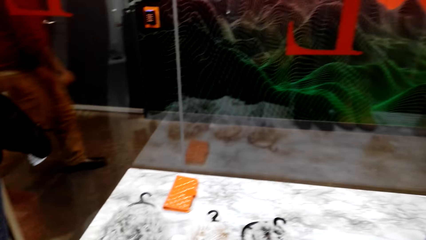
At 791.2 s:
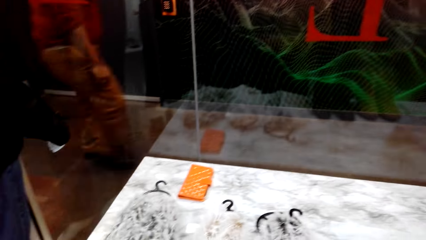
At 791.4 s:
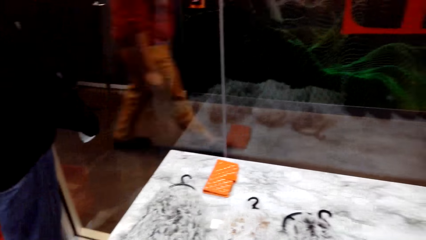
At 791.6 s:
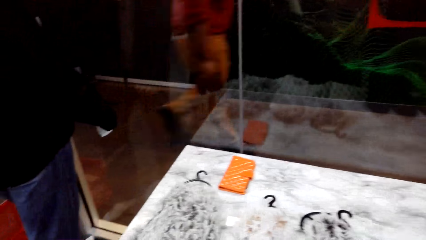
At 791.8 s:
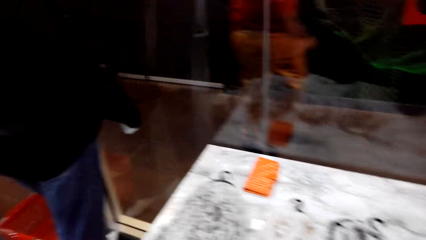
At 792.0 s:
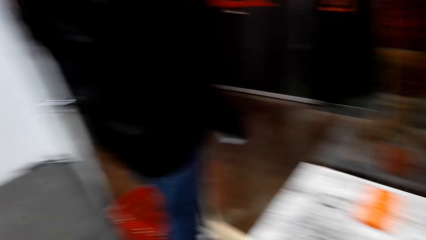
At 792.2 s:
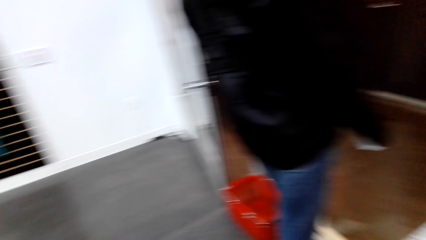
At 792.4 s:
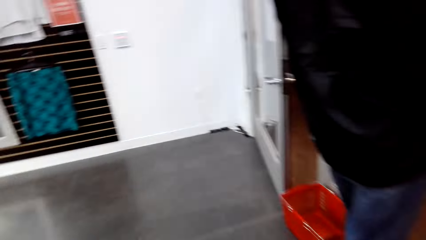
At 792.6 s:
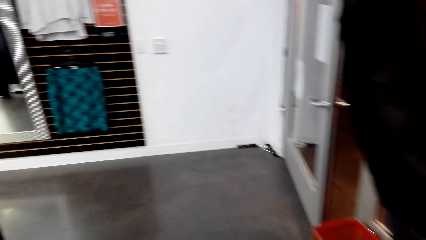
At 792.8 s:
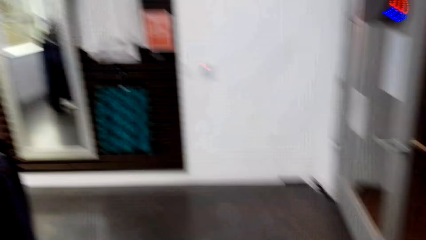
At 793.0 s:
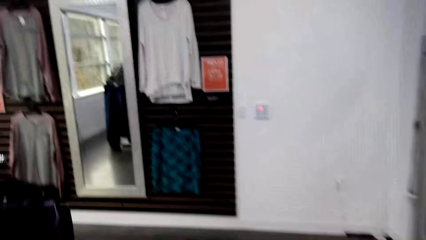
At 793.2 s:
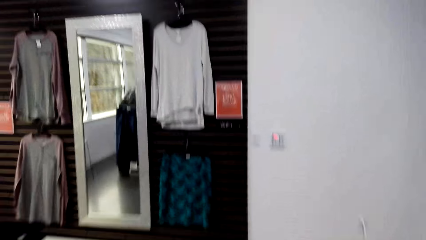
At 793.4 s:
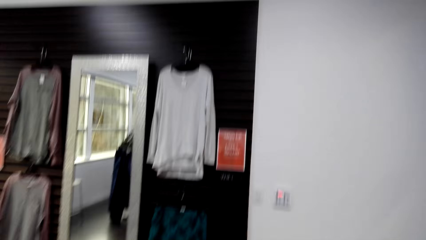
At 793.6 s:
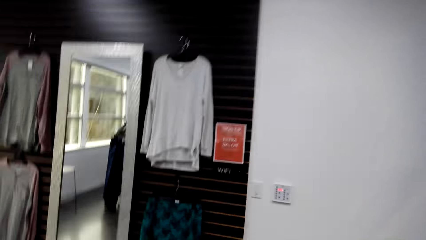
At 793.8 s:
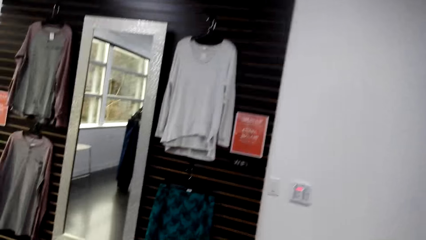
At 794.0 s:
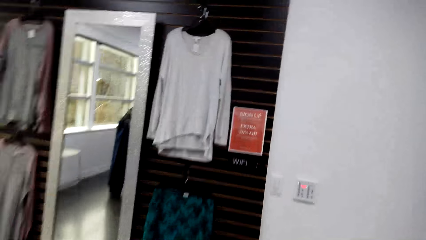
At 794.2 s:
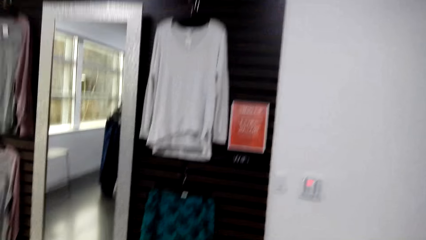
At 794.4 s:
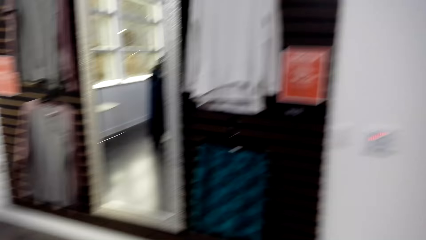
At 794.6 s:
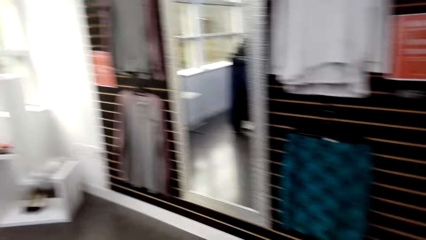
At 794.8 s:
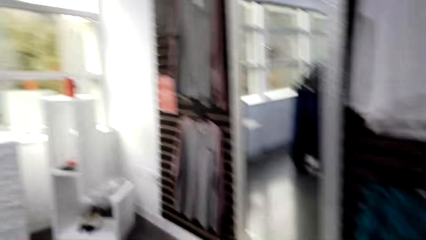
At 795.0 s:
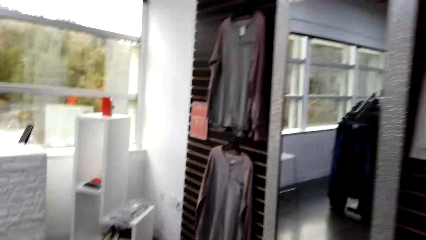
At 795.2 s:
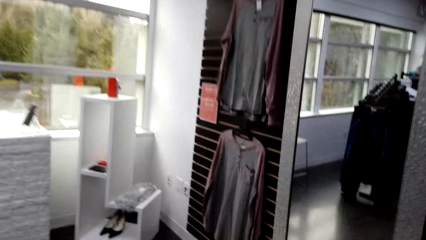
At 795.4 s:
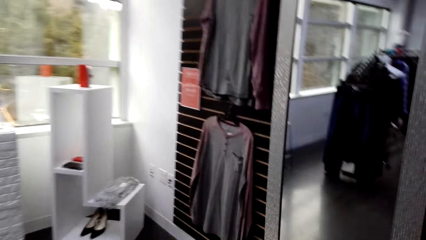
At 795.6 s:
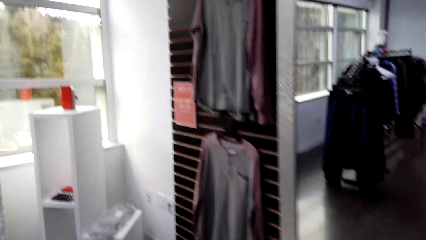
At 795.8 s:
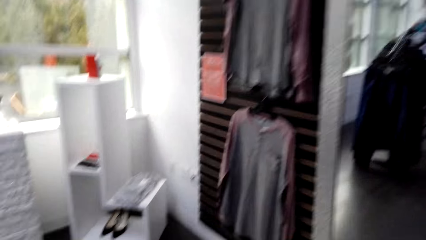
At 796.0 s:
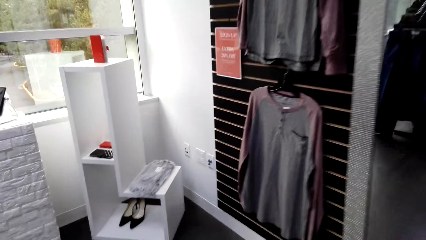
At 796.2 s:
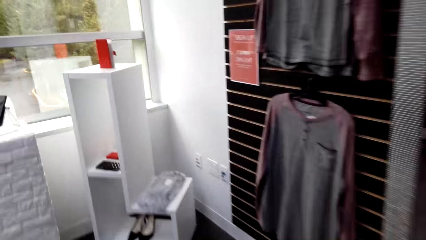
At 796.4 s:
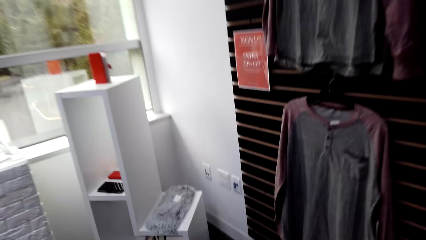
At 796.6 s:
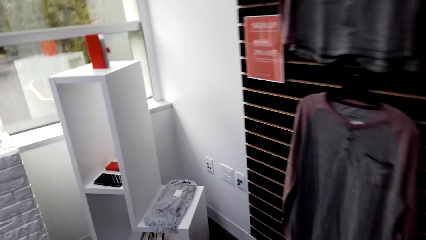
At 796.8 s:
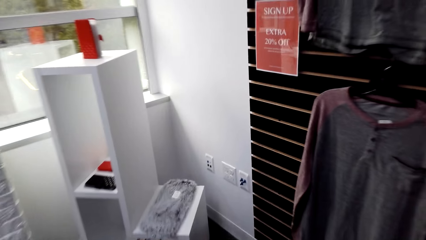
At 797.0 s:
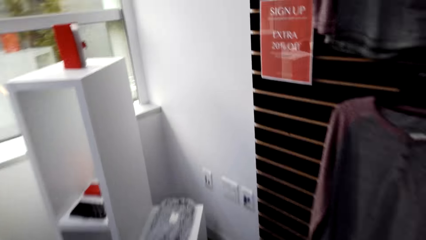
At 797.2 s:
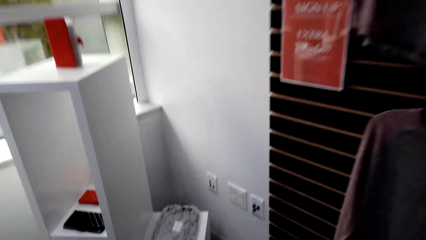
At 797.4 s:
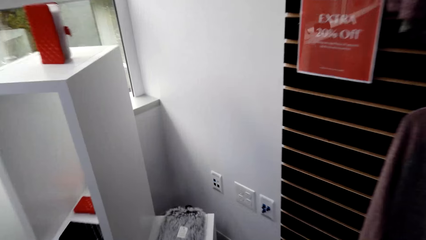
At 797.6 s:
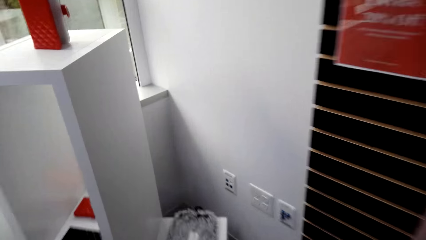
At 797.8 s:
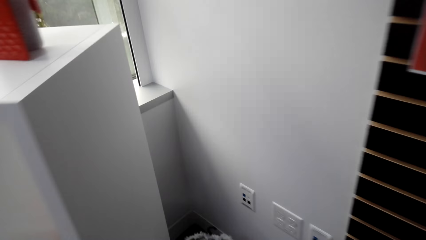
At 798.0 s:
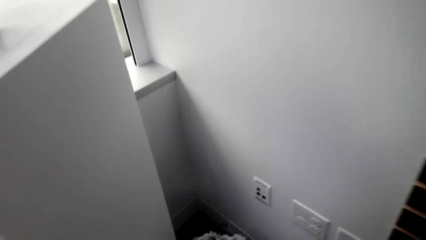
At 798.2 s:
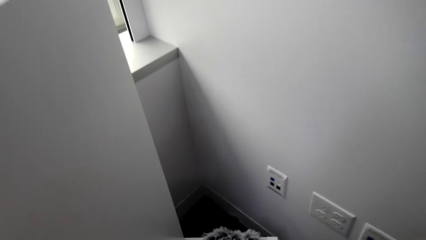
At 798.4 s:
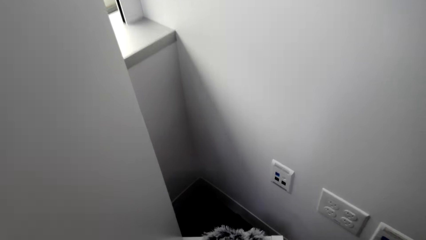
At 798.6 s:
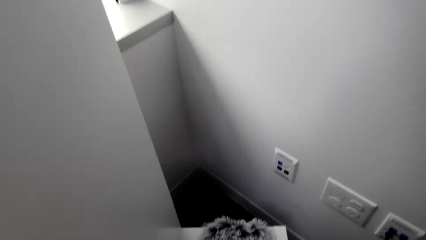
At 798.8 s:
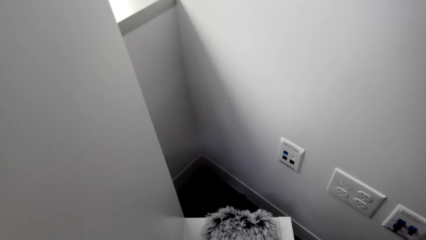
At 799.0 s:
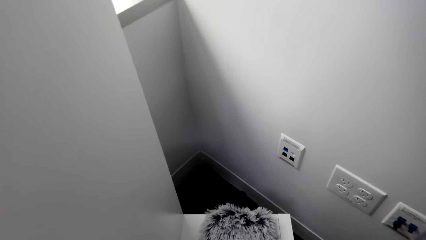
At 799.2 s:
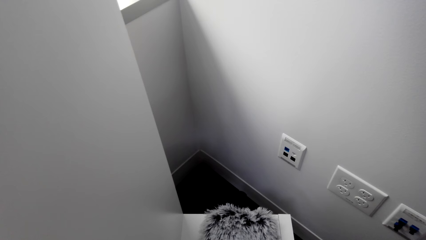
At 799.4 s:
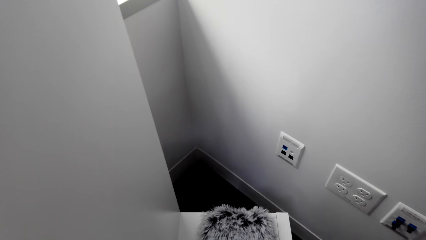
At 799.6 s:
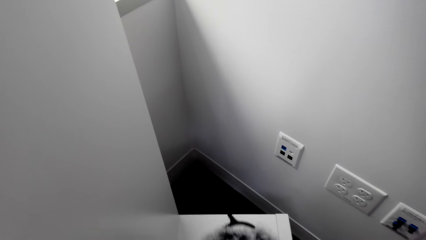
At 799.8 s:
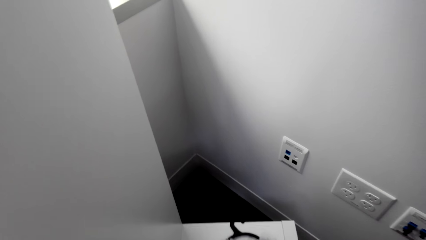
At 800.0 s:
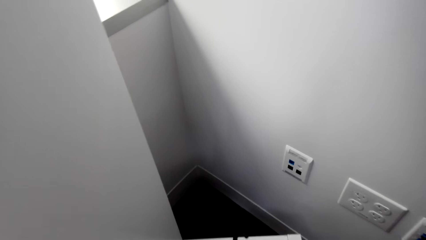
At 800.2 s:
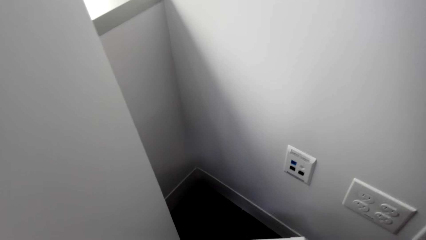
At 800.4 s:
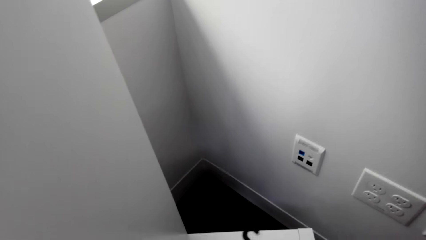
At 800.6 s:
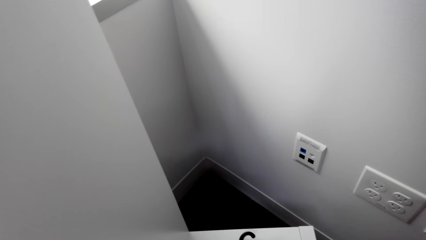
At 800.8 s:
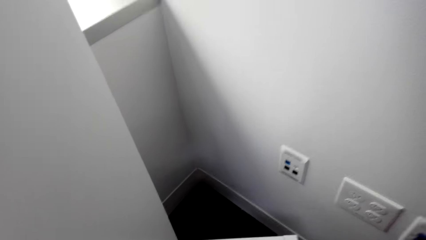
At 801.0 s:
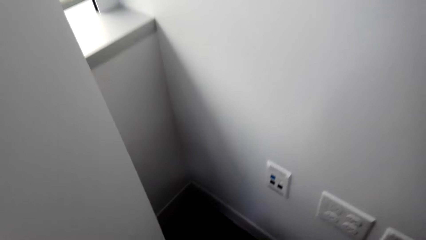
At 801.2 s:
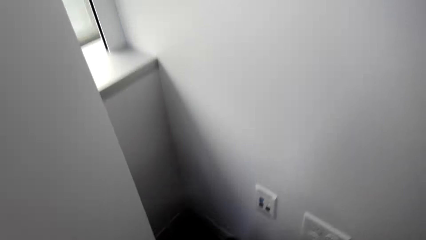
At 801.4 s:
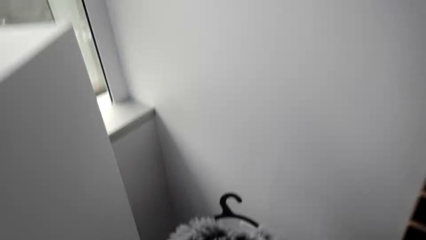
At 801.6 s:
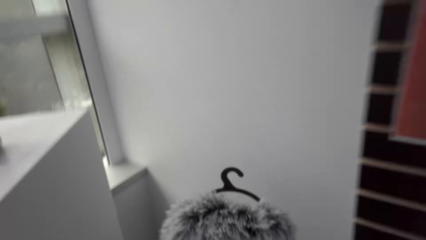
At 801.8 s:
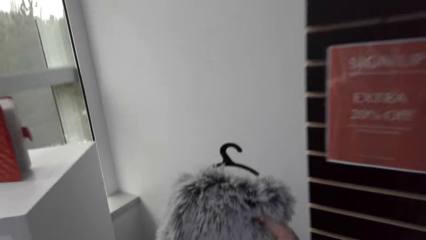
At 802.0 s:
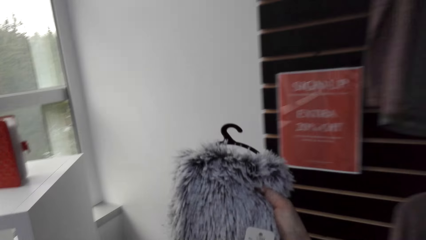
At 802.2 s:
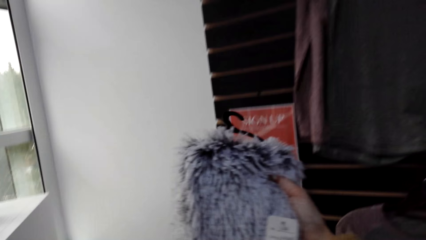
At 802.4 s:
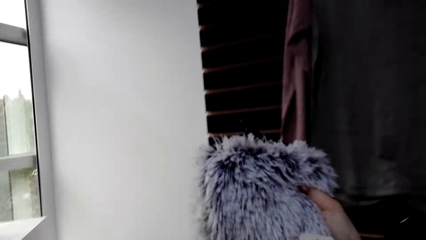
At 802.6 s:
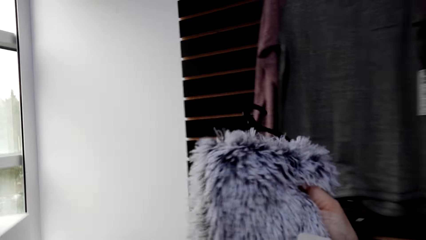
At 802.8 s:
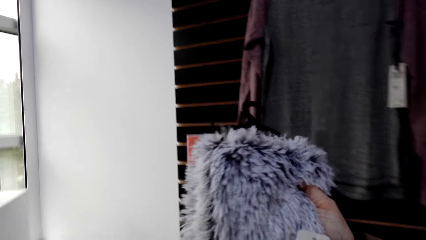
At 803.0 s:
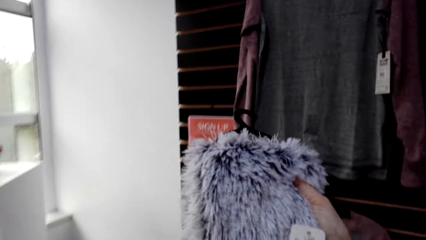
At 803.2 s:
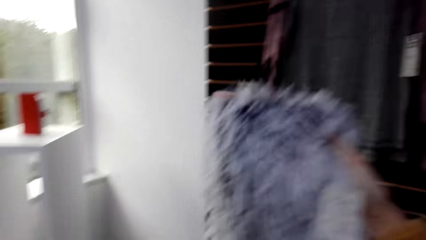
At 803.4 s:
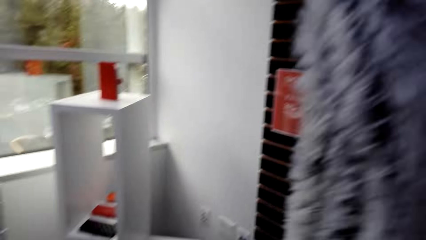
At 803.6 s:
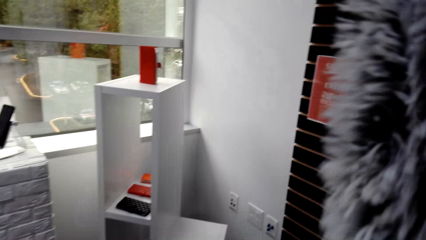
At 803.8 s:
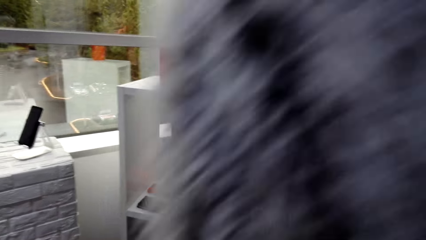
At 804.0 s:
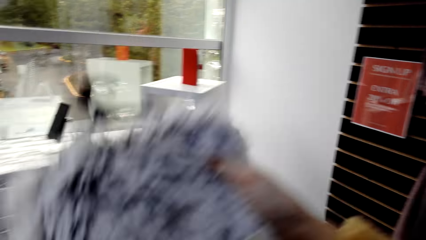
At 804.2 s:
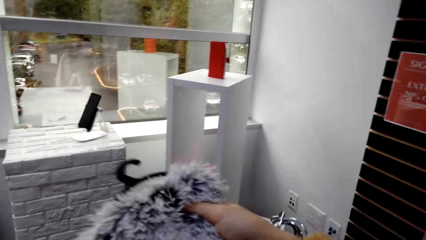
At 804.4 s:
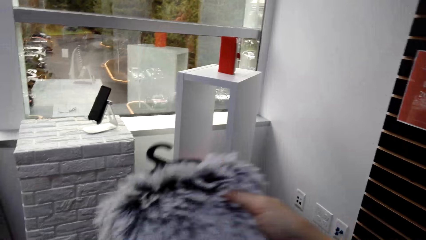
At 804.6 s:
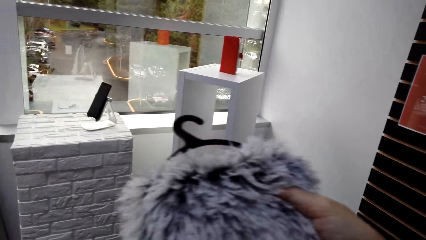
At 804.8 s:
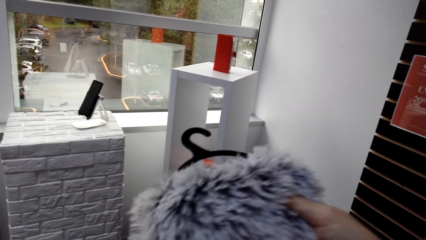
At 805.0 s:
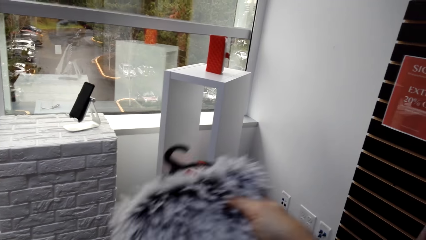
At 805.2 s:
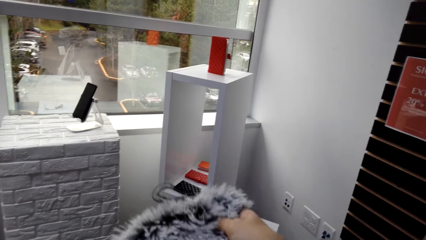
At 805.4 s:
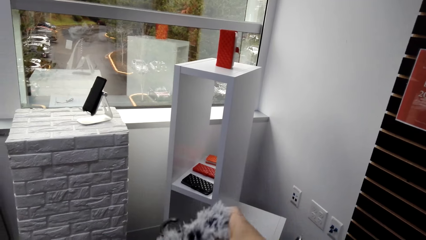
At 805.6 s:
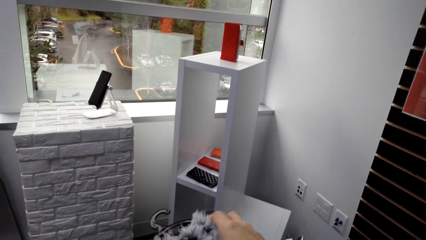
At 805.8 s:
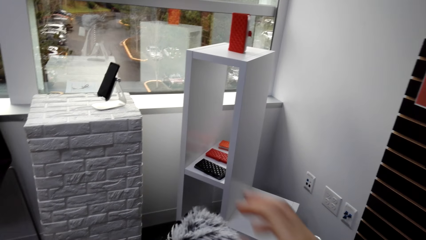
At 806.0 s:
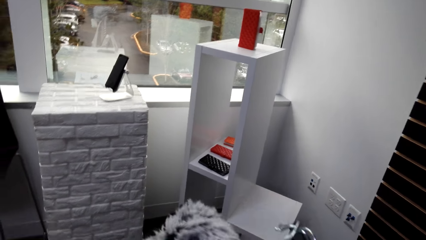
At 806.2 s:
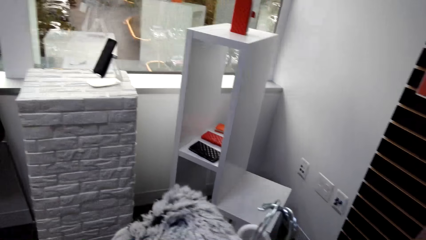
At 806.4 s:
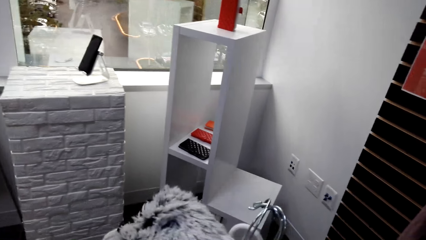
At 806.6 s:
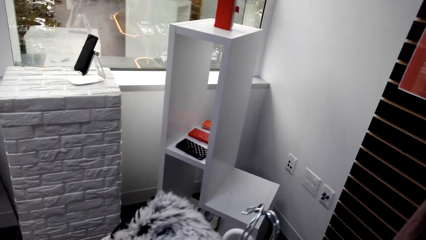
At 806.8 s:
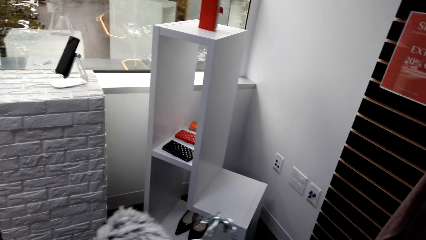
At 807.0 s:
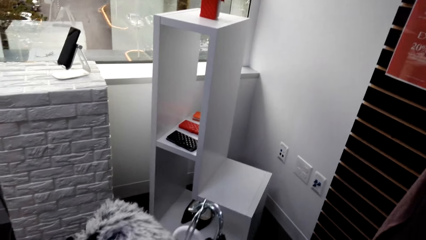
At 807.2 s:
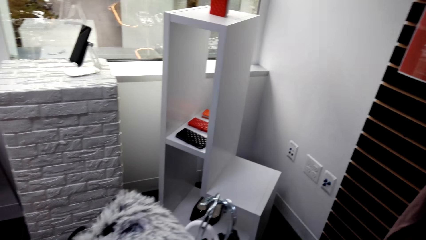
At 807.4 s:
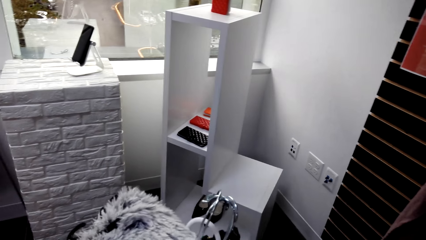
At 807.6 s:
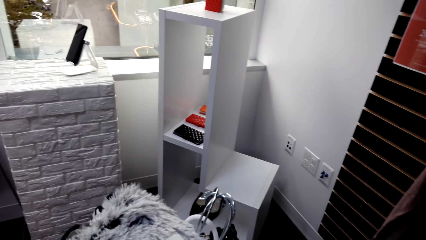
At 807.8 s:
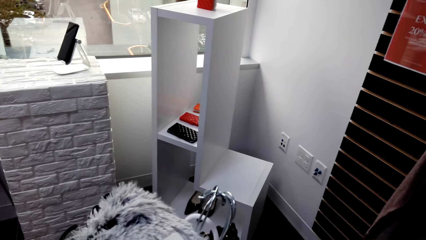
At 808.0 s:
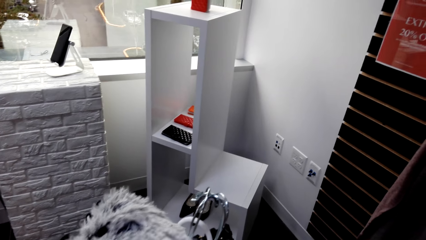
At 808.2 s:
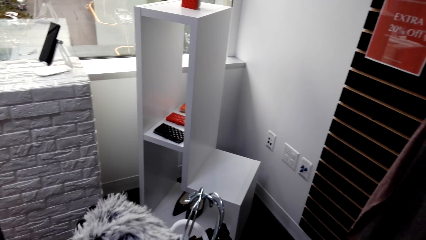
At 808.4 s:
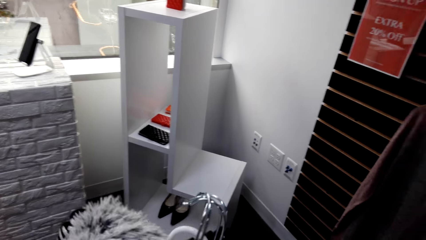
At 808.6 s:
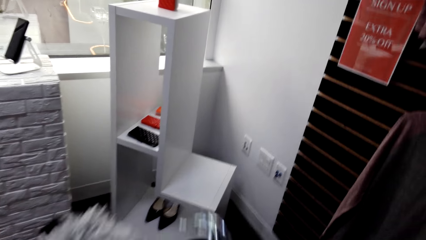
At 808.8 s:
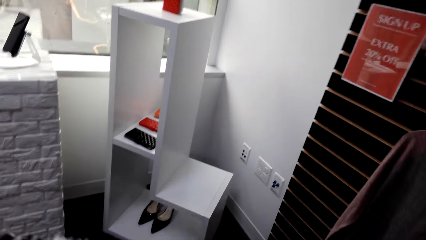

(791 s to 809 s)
The camera wearer walks around the store. They look around the boutique. They pick up the scarf from the table. They look at the scarf. They hold the scarf. They put the scarf on the other side.
